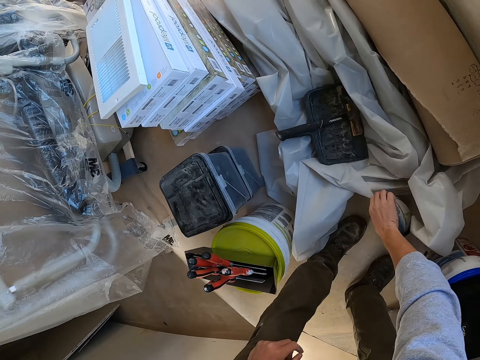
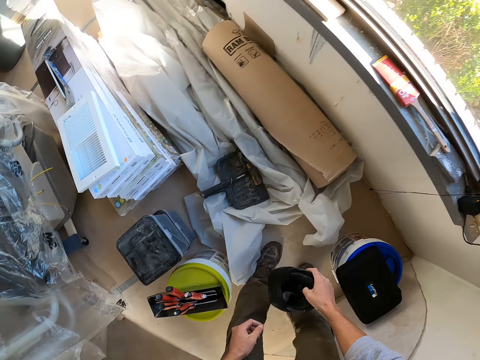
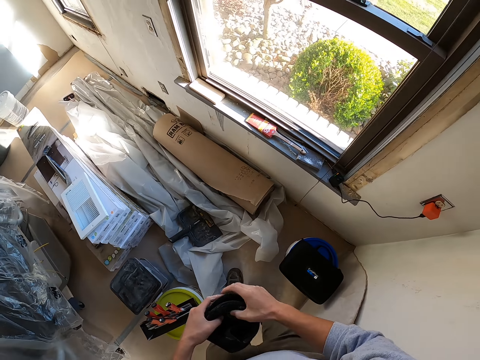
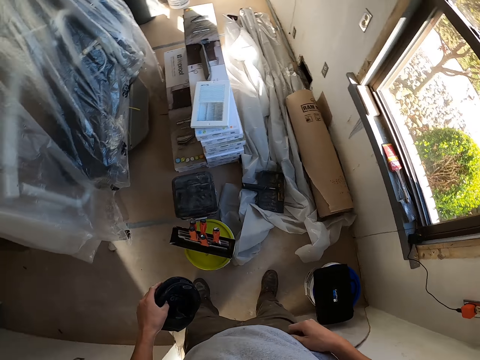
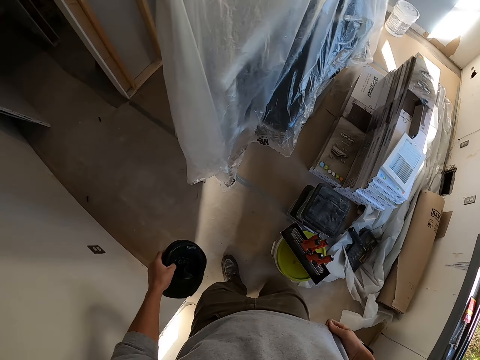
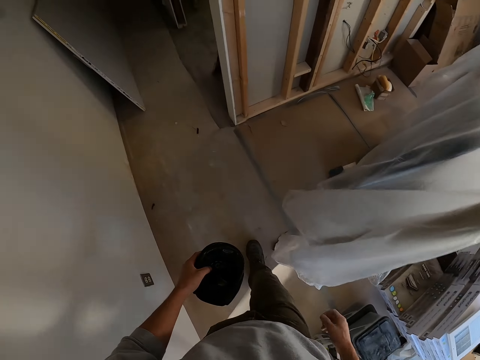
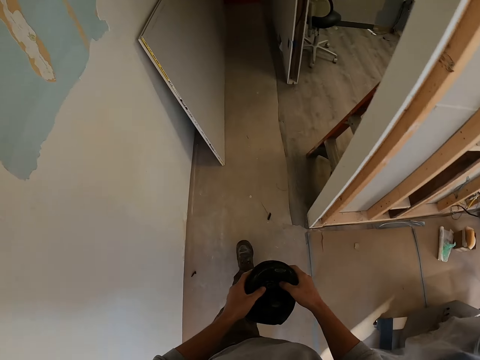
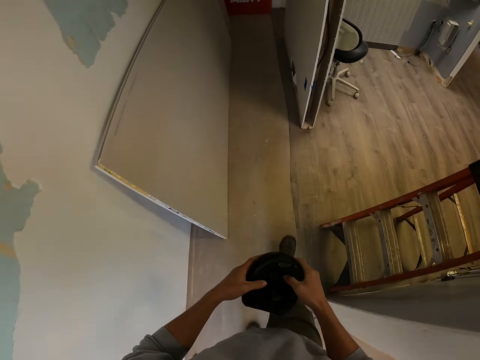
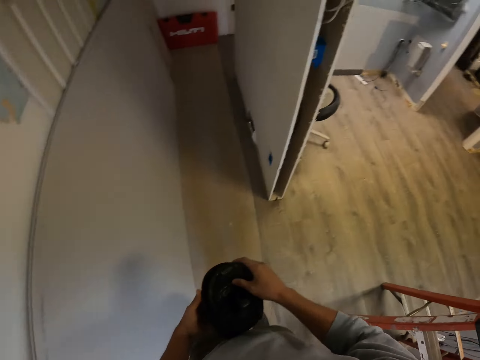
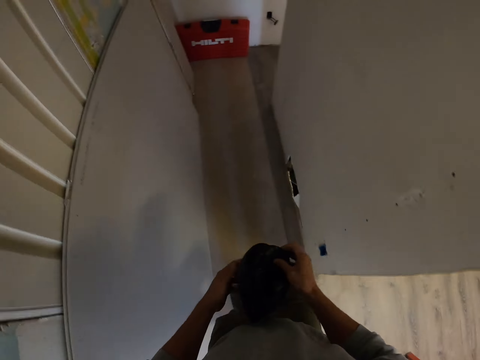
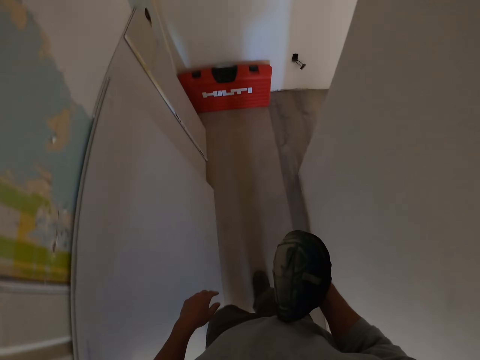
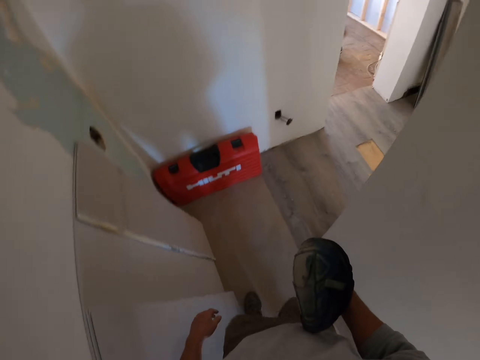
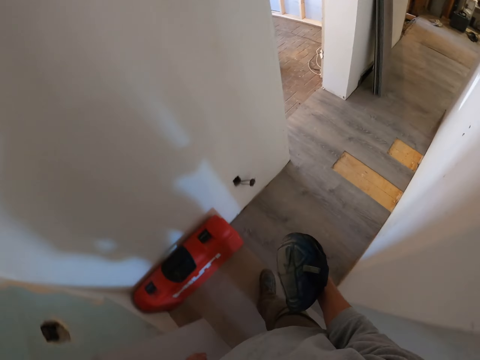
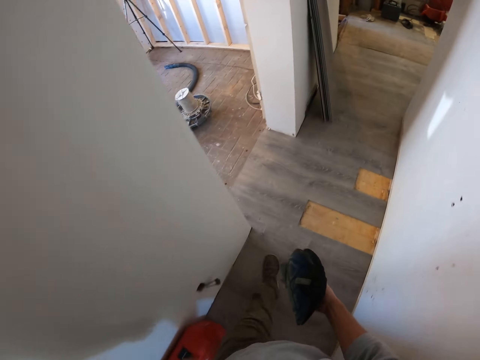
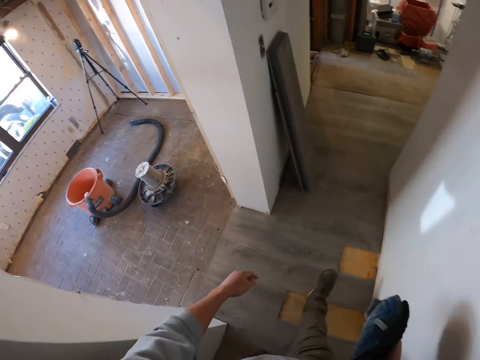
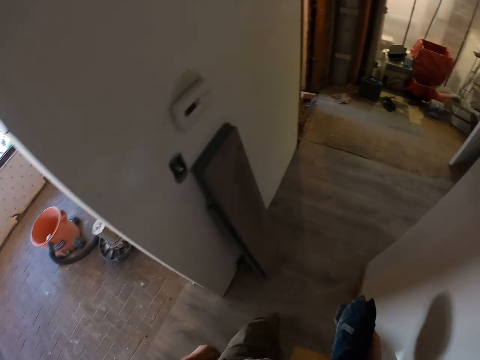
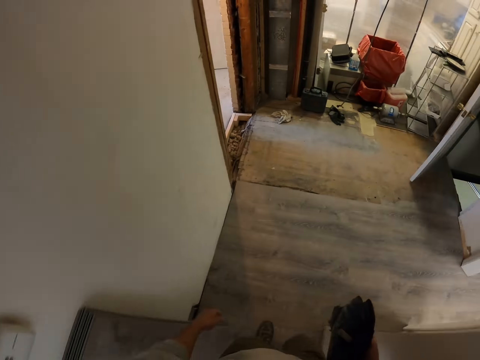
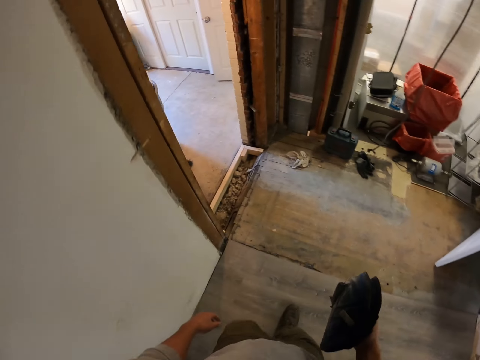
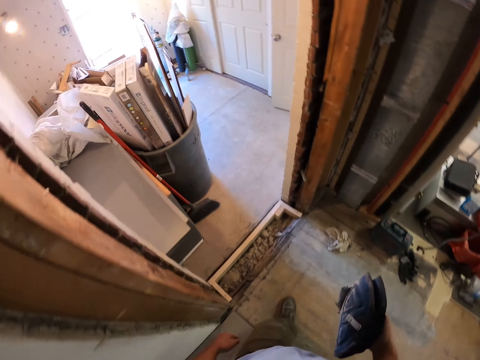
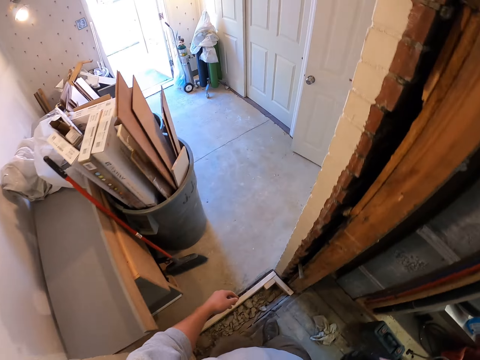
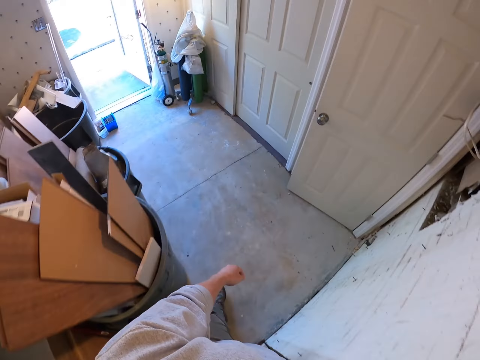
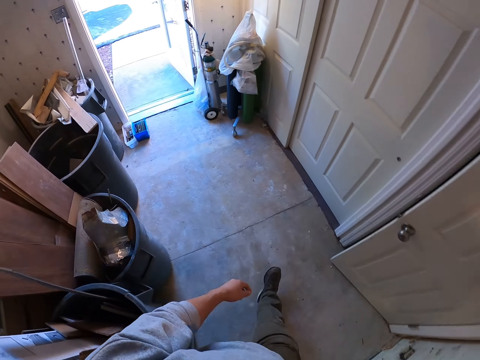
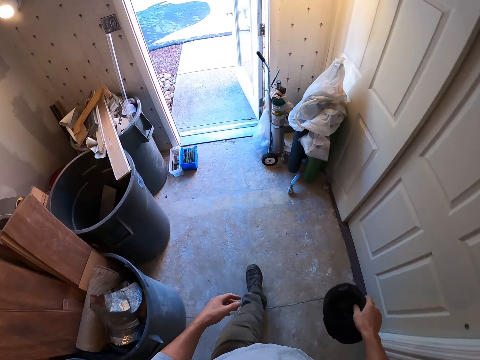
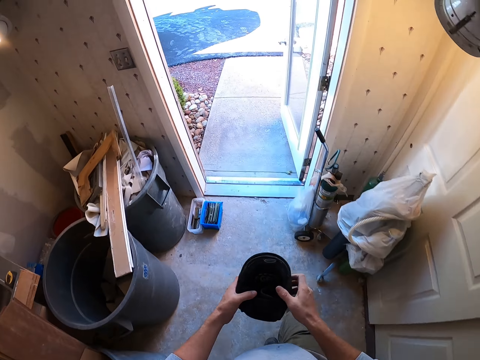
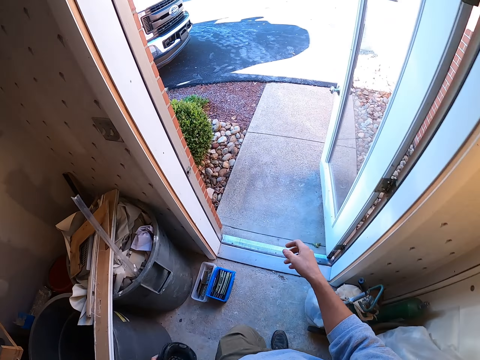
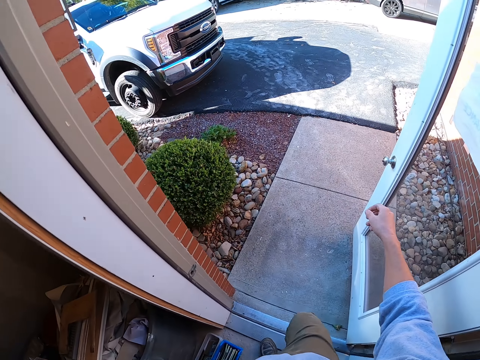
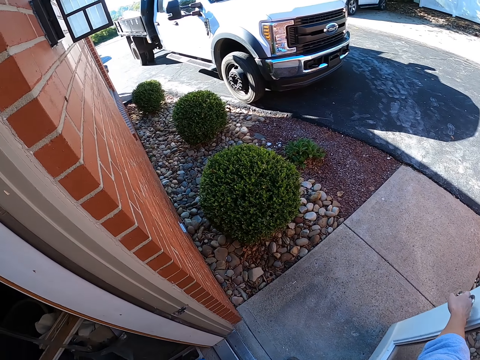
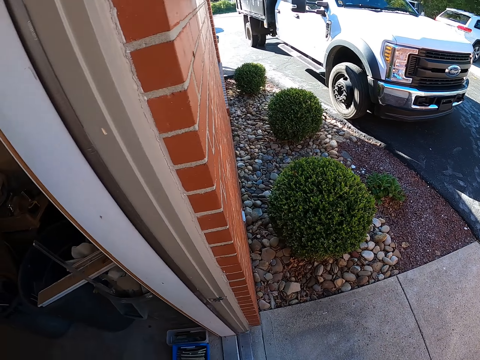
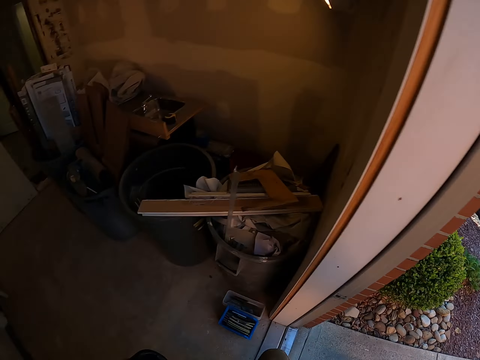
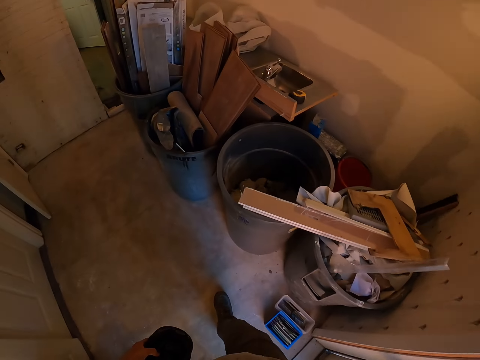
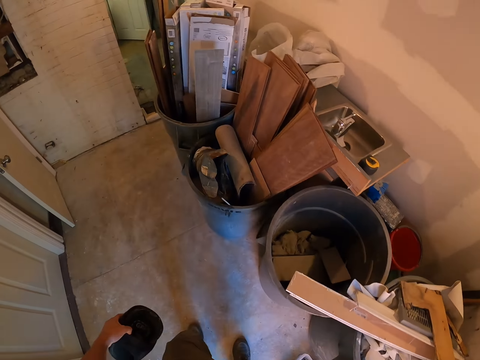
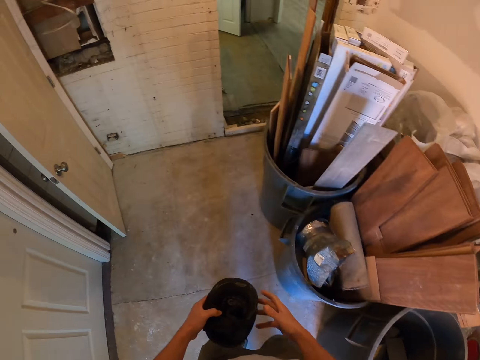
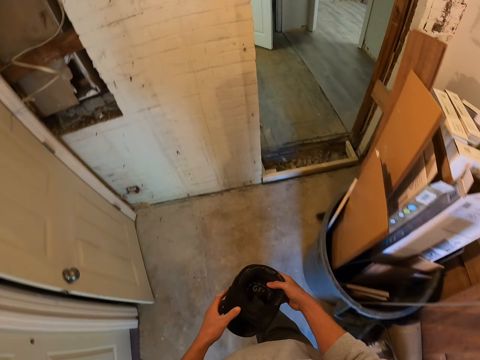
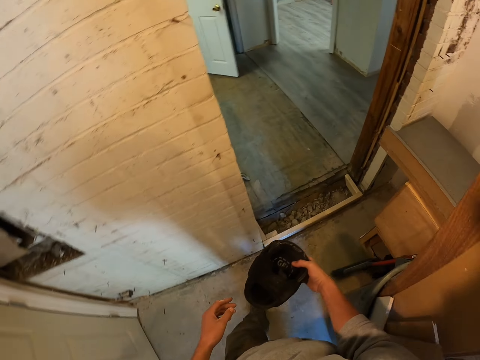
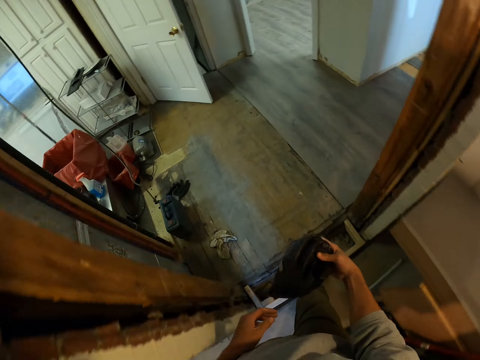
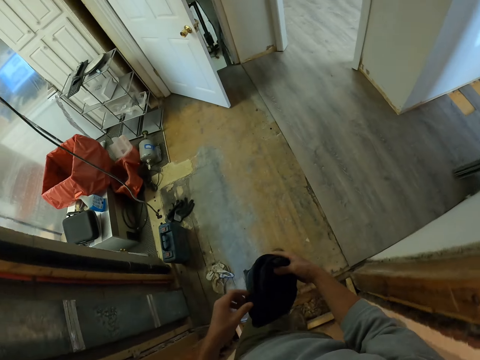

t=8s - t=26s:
The camera wearer picks up knee pads or knee cover from the floor. They hold the knee cover. They walk in the room. They hold the knee cover with the left hand. They close the door. They look at the truck. They walk in the room. They hold the knee cover with hands.

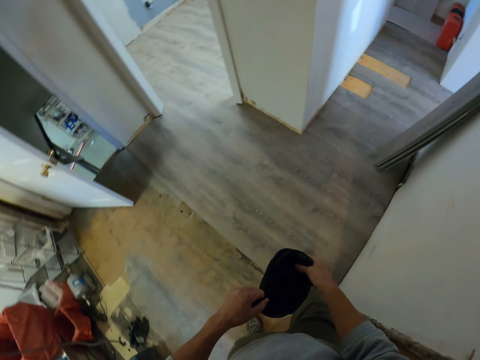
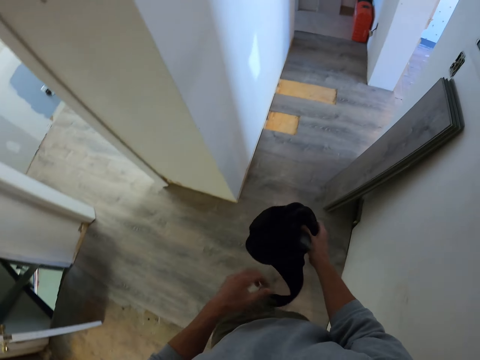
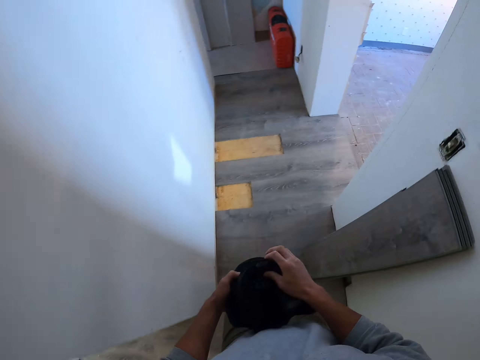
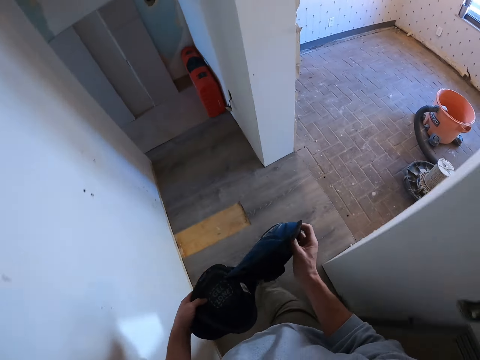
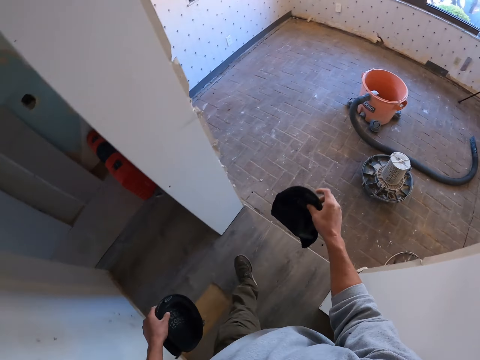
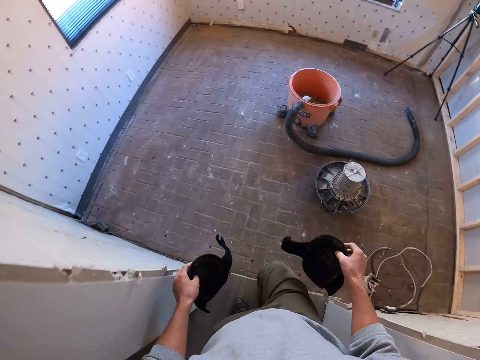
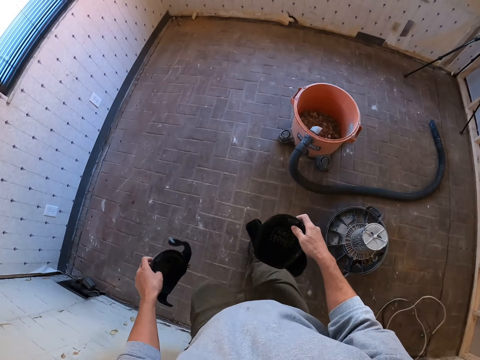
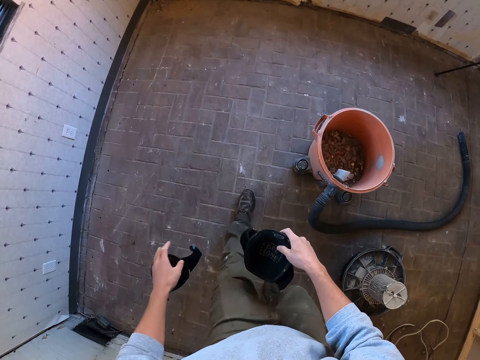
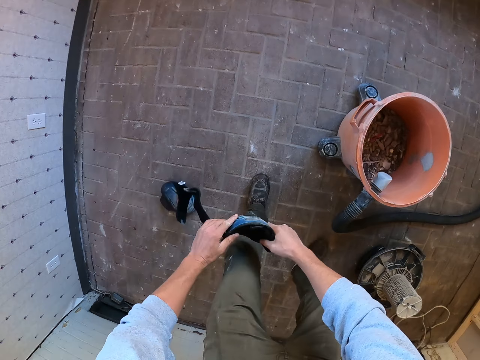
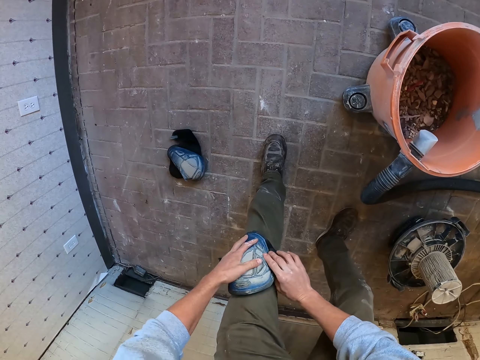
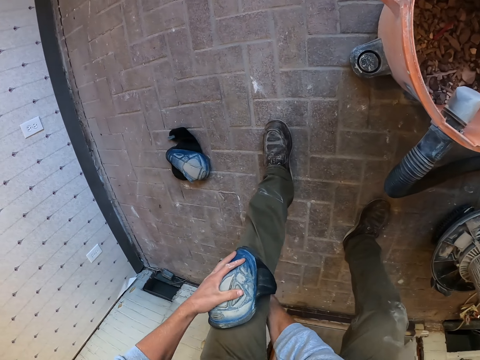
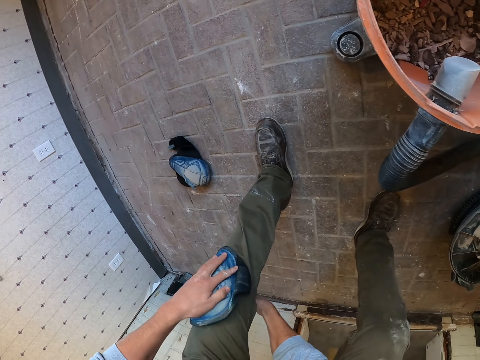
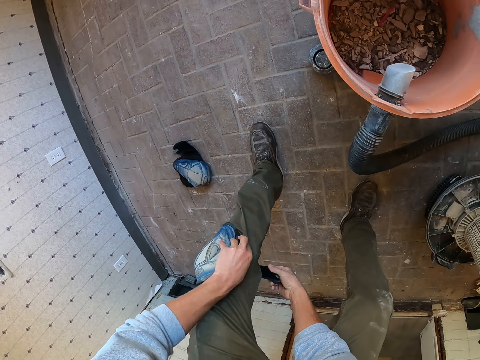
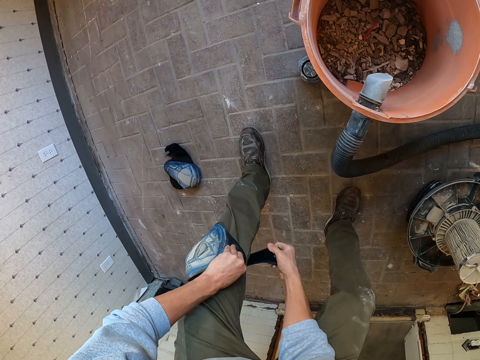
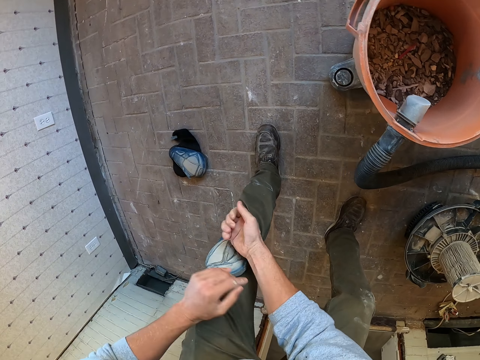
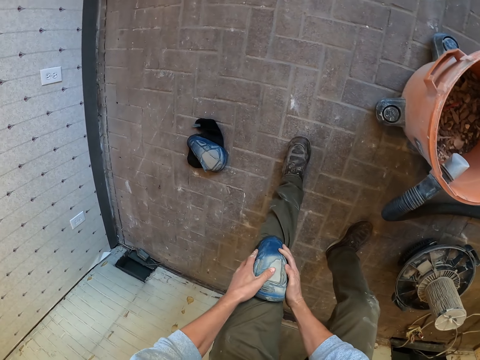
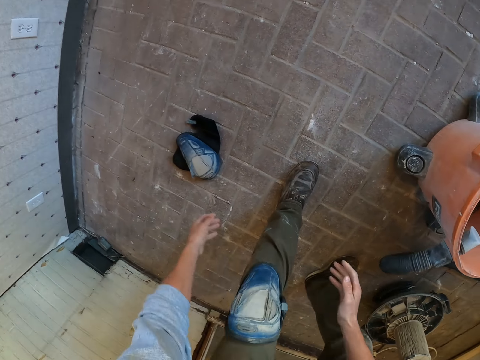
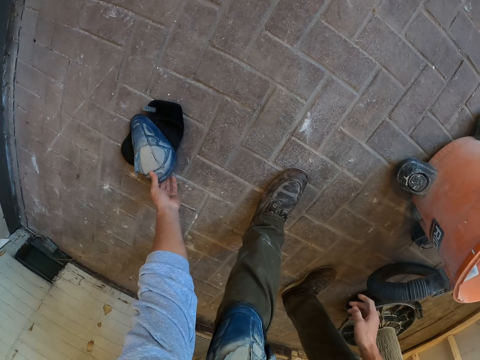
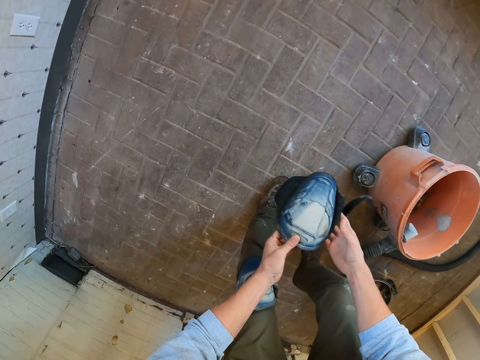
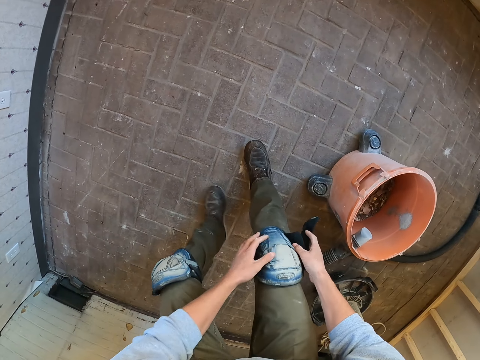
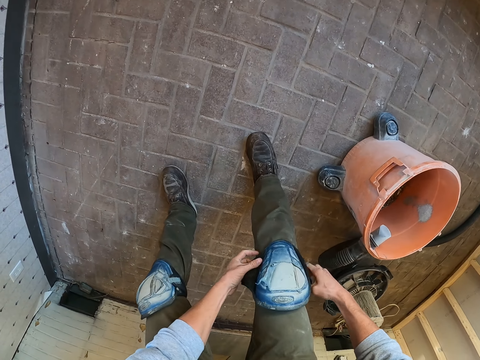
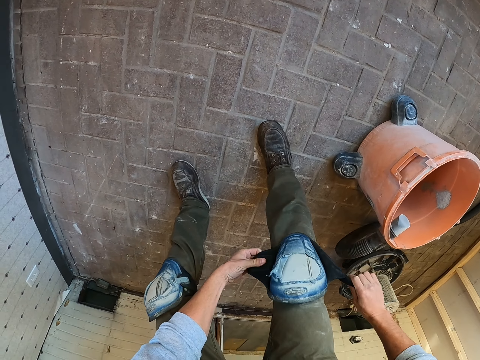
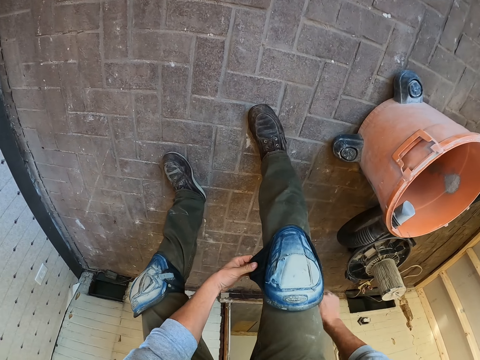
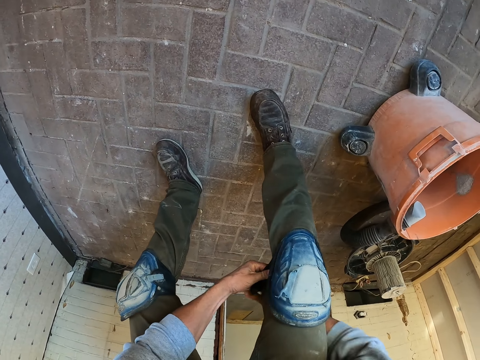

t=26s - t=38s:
The camera wearer removes the knee cover or knee pad. They hold the knee cover with hands. They put the knee cover on the floor. They put the knee pads on. They pick up the knee pad. They put the knee pads on.
